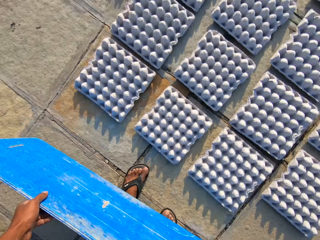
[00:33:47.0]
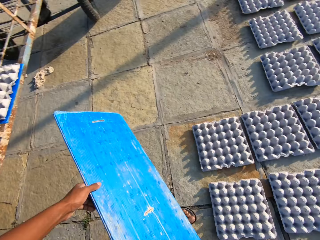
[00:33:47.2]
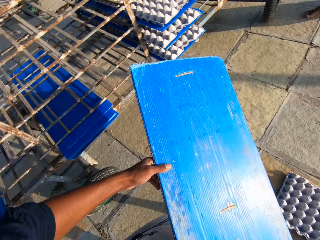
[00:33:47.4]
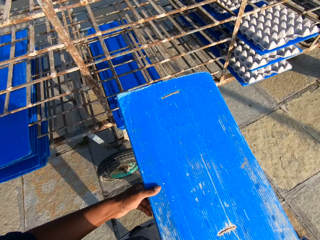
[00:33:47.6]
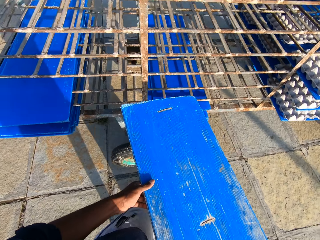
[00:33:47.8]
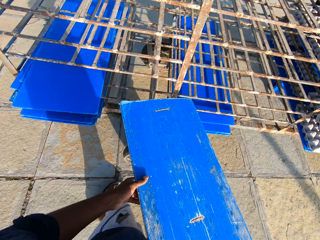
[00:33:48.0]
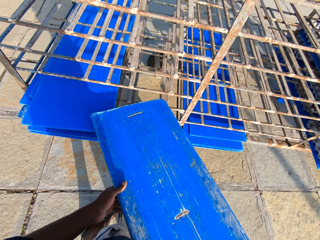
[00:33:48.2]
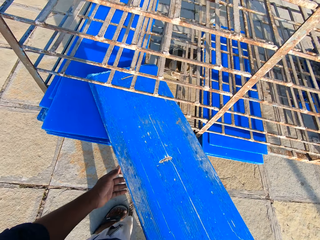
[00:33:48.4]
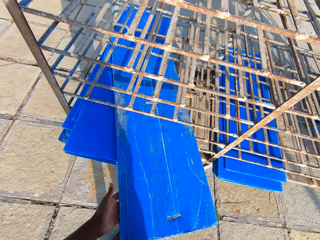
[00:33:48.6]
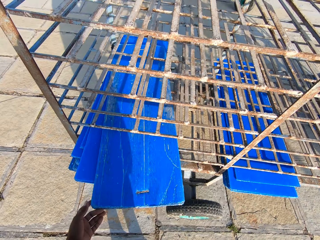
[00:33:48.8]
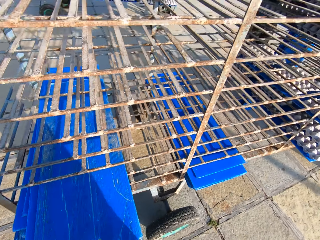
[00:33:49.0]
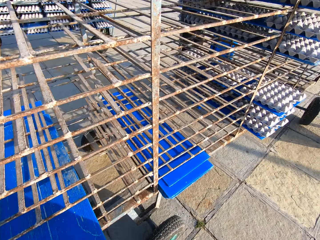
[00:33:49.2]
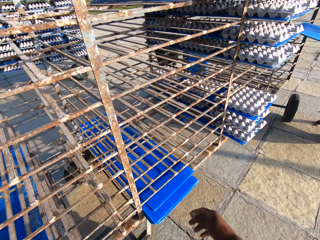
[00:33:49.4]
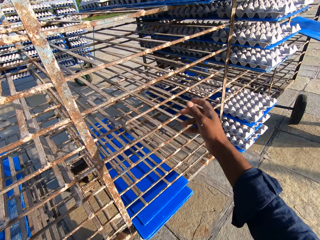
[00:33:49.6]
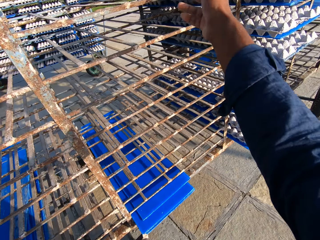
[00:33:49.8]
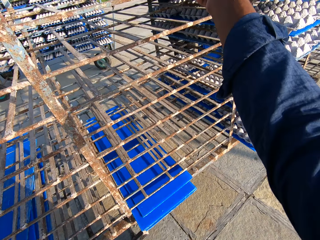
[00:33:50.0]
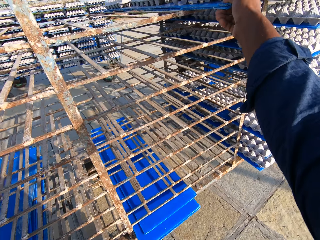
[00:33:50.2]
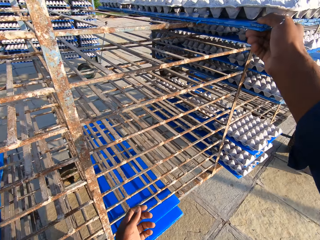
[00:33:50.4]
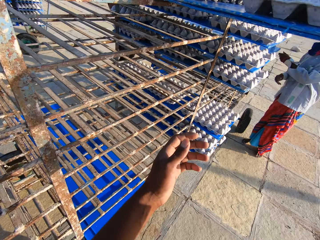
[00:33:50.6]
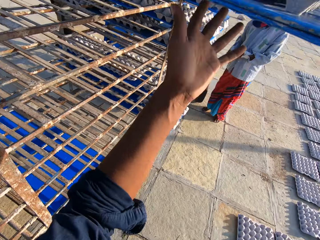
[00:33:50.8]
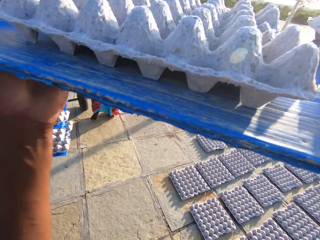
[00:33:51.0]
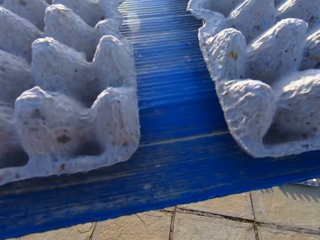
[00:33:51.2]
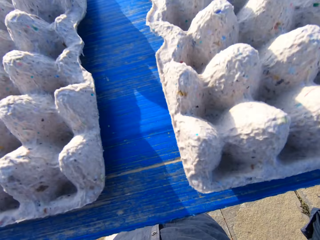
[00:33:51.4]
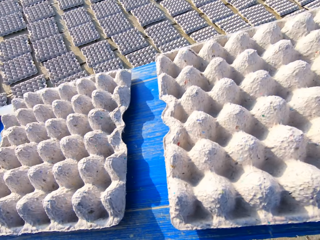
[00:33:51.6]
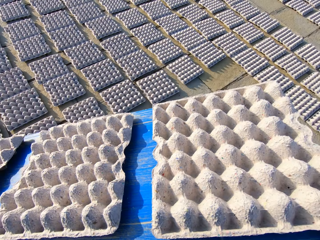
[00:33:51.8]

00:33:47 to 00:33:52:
The camera wearer walks around and puts the tray in the trolley. A lady puts an egg tray holder on the trolley. The camera wearer pulls out a tray with egg crates from the trolley.
